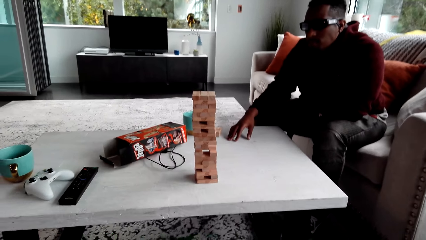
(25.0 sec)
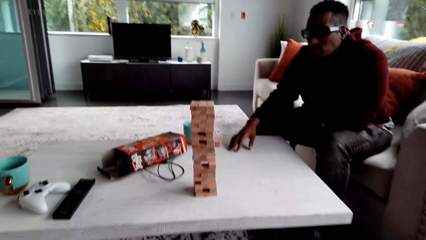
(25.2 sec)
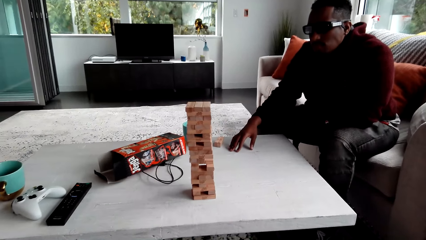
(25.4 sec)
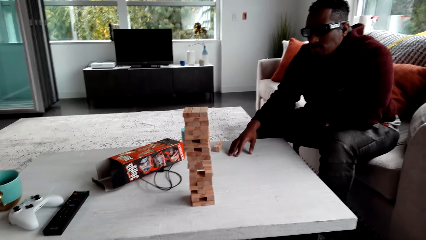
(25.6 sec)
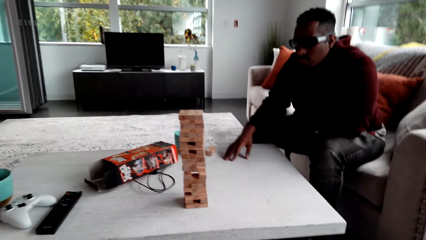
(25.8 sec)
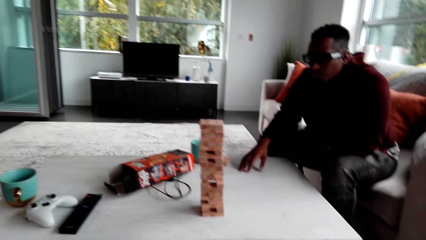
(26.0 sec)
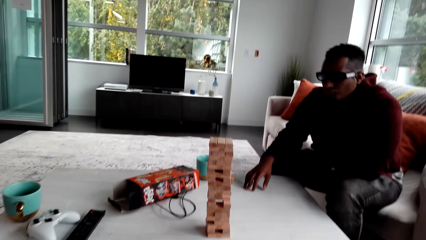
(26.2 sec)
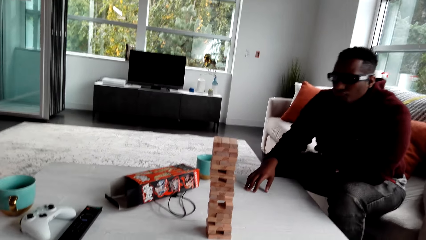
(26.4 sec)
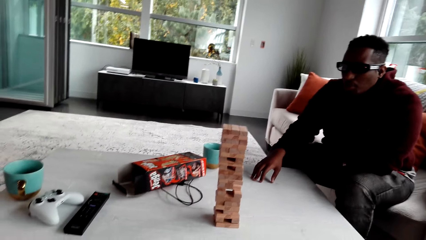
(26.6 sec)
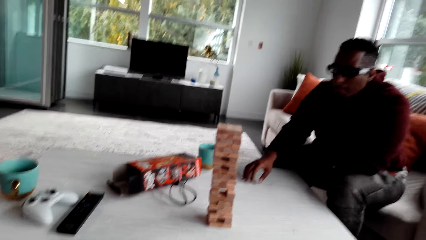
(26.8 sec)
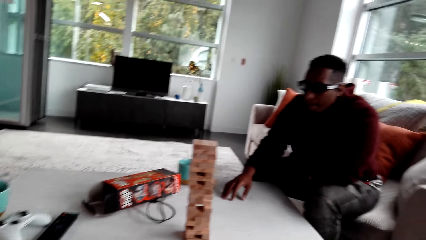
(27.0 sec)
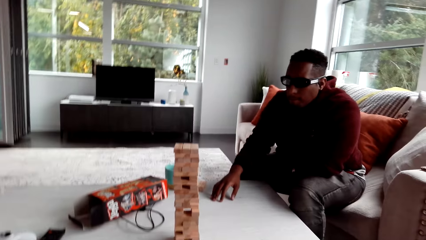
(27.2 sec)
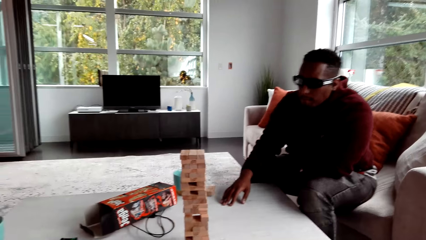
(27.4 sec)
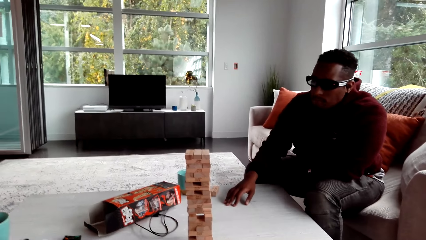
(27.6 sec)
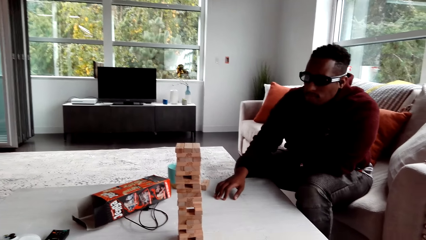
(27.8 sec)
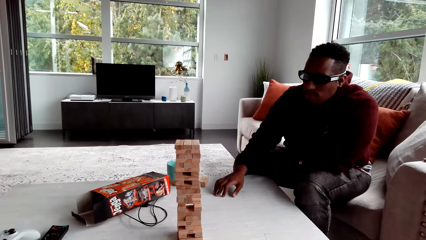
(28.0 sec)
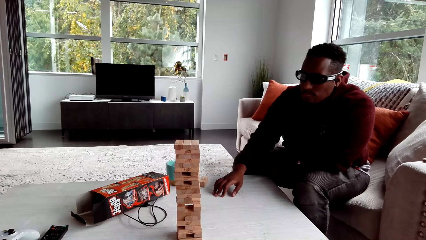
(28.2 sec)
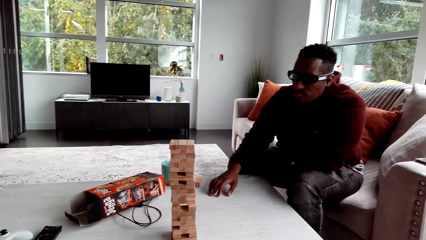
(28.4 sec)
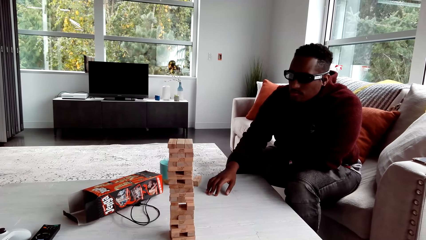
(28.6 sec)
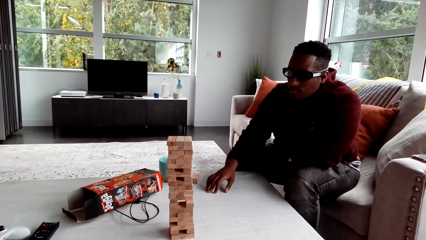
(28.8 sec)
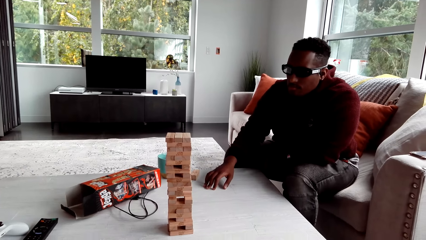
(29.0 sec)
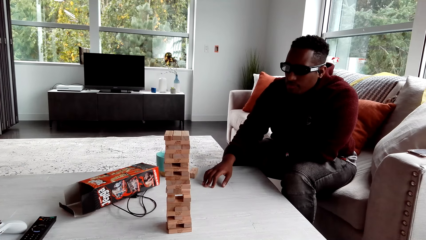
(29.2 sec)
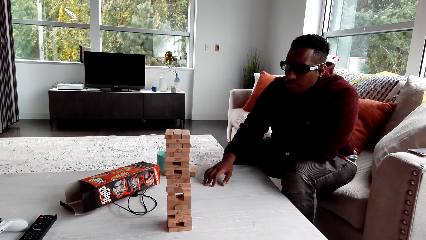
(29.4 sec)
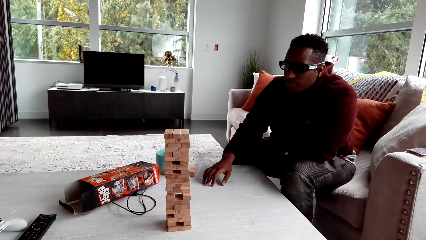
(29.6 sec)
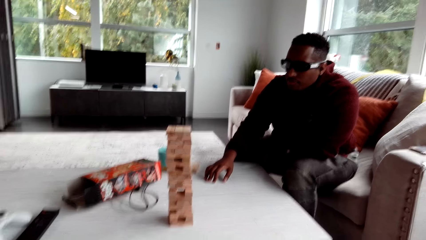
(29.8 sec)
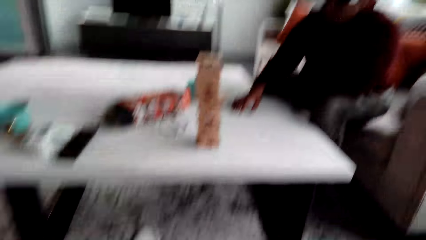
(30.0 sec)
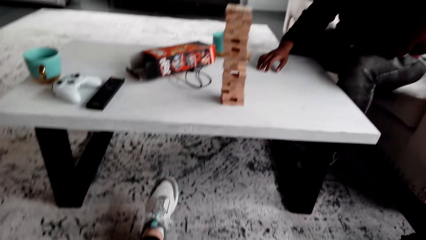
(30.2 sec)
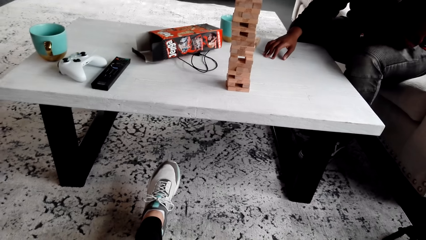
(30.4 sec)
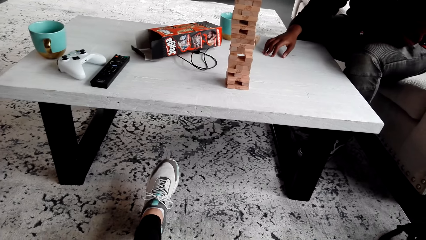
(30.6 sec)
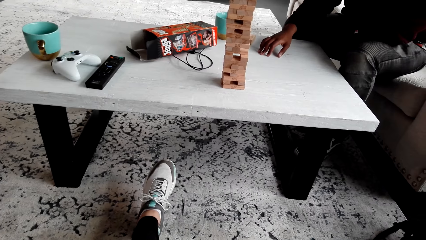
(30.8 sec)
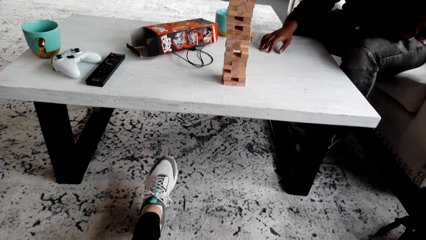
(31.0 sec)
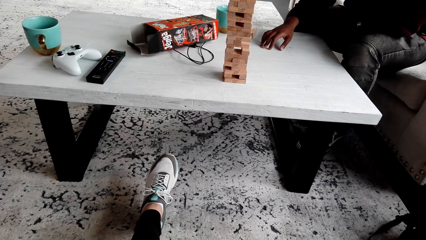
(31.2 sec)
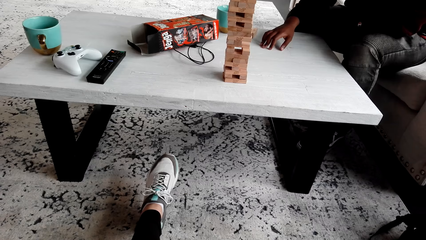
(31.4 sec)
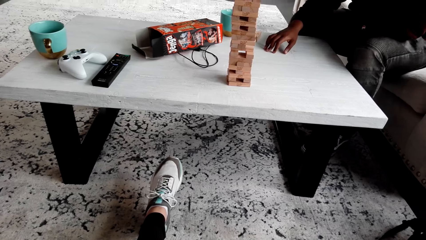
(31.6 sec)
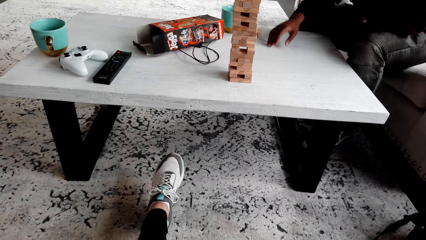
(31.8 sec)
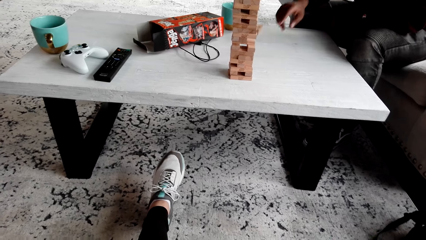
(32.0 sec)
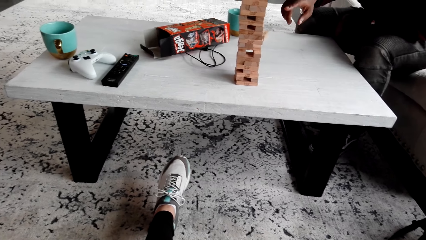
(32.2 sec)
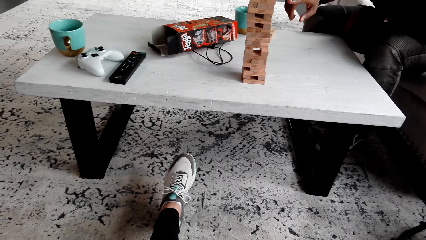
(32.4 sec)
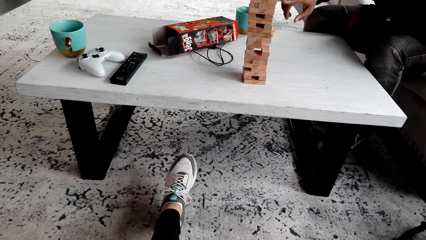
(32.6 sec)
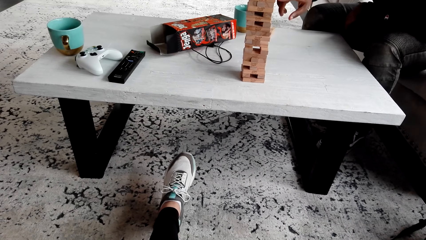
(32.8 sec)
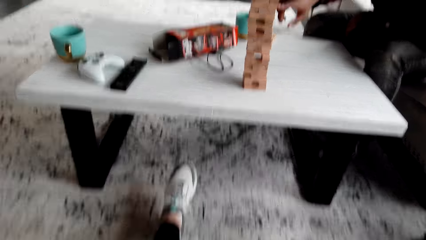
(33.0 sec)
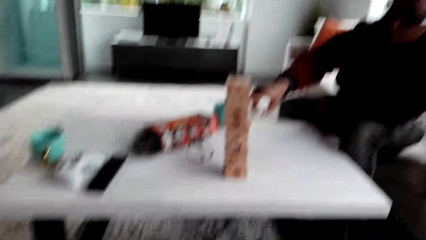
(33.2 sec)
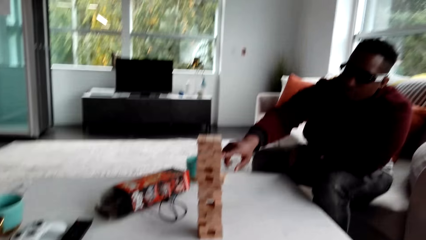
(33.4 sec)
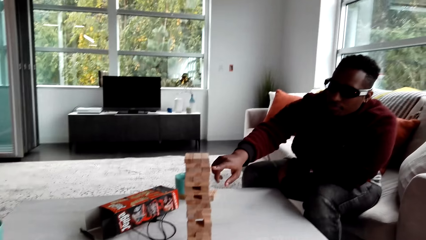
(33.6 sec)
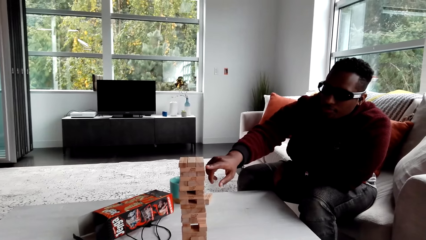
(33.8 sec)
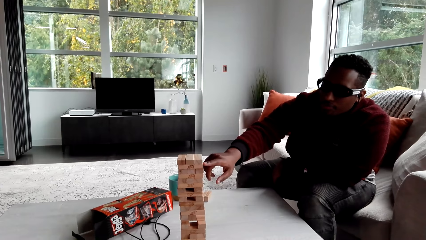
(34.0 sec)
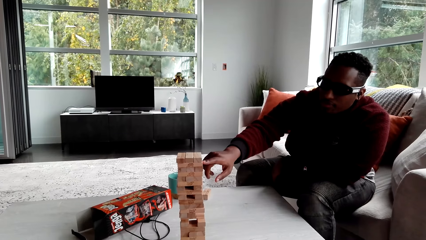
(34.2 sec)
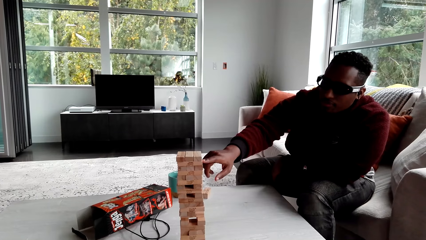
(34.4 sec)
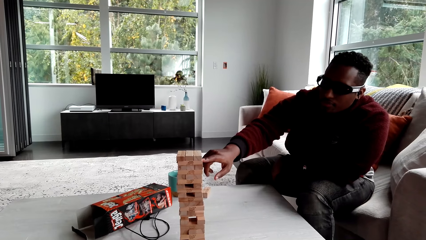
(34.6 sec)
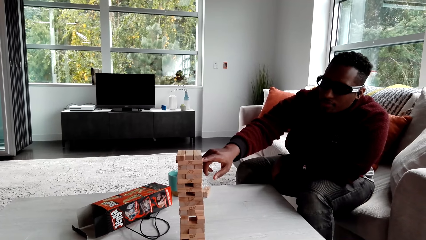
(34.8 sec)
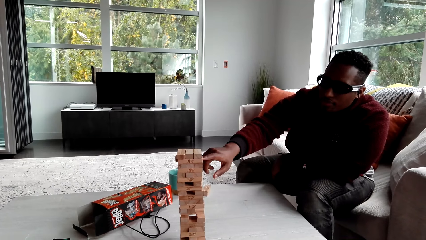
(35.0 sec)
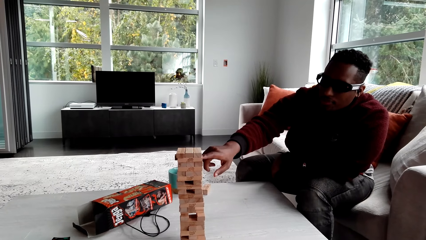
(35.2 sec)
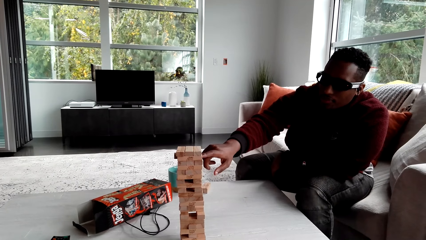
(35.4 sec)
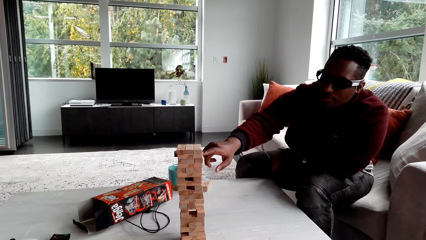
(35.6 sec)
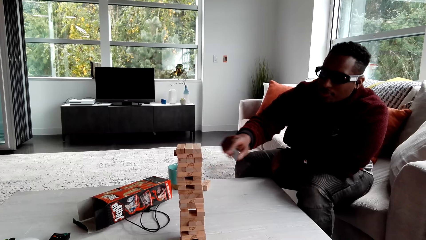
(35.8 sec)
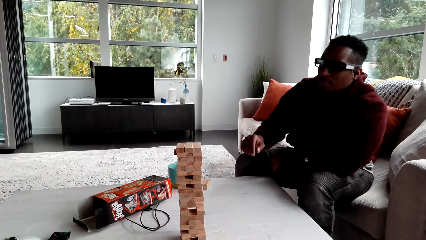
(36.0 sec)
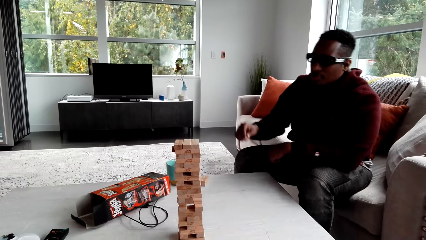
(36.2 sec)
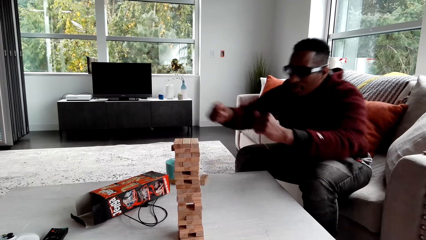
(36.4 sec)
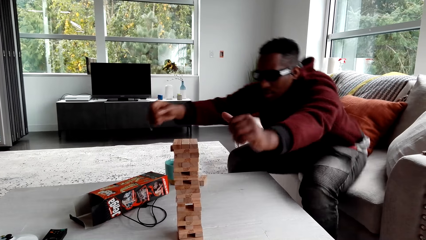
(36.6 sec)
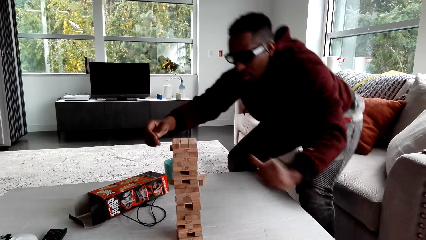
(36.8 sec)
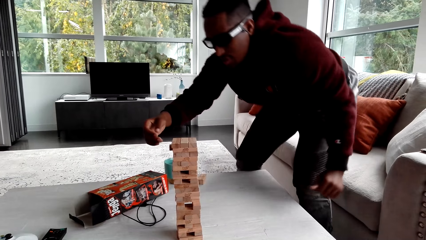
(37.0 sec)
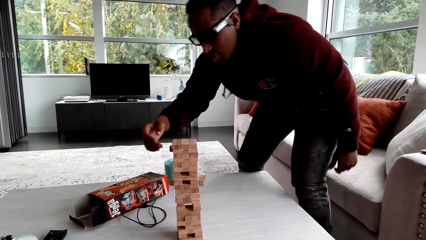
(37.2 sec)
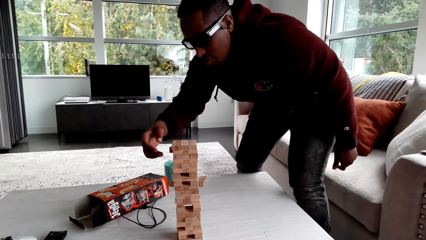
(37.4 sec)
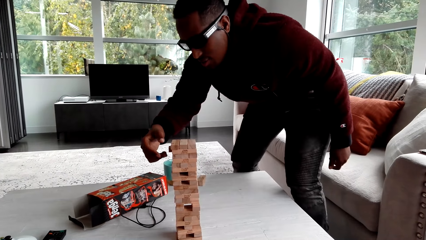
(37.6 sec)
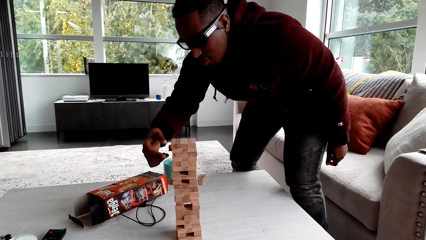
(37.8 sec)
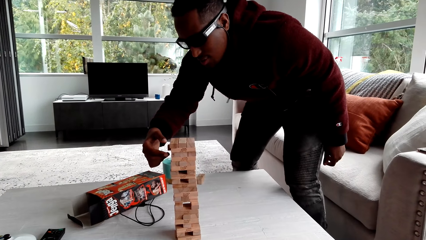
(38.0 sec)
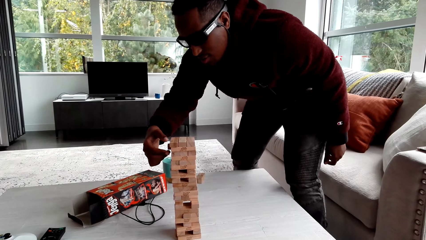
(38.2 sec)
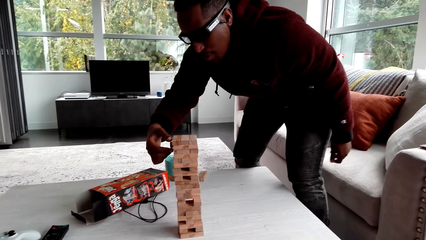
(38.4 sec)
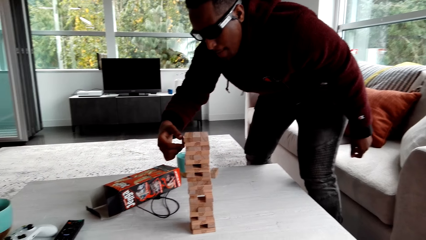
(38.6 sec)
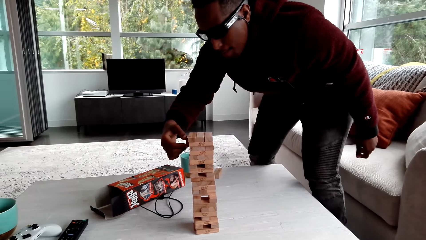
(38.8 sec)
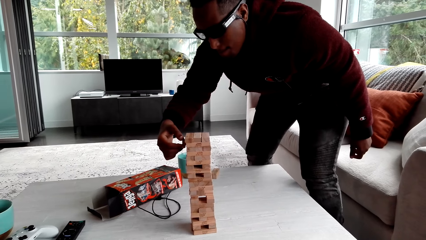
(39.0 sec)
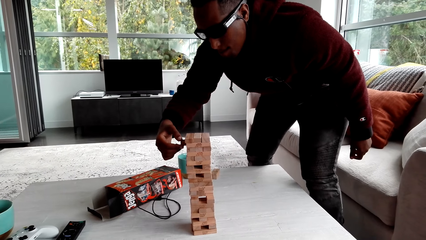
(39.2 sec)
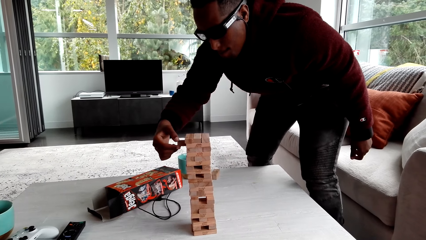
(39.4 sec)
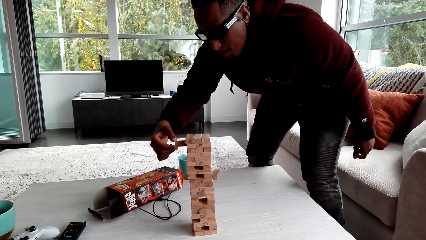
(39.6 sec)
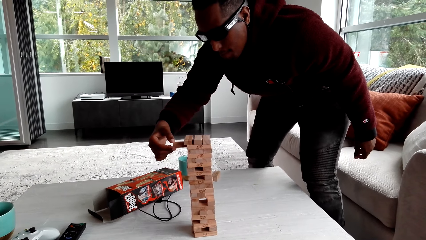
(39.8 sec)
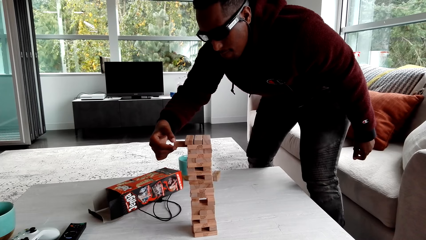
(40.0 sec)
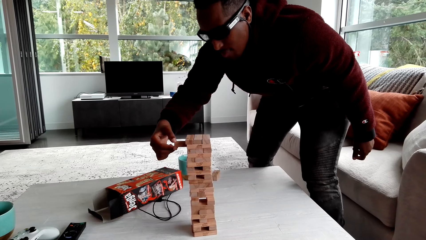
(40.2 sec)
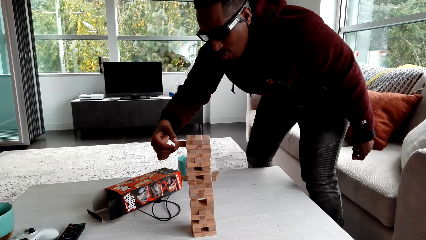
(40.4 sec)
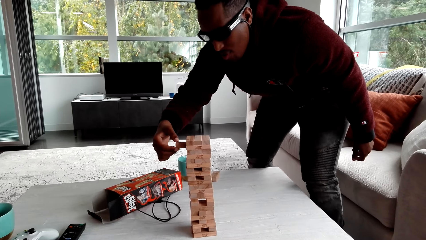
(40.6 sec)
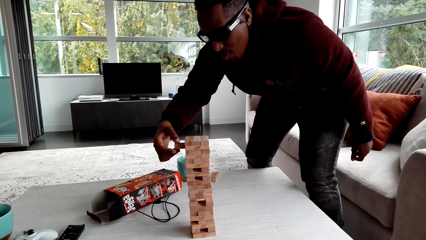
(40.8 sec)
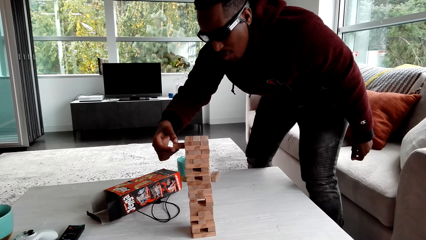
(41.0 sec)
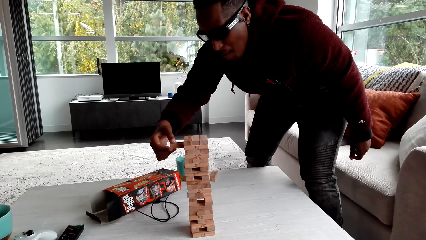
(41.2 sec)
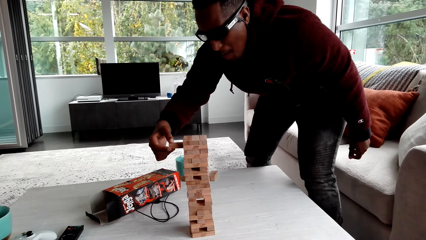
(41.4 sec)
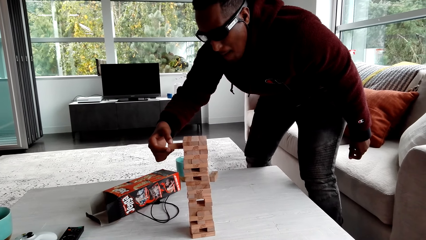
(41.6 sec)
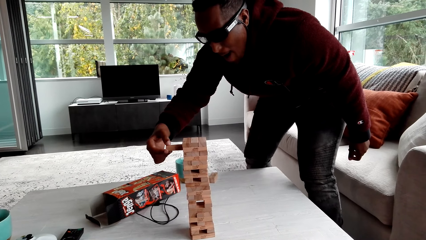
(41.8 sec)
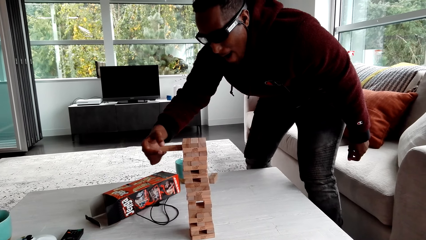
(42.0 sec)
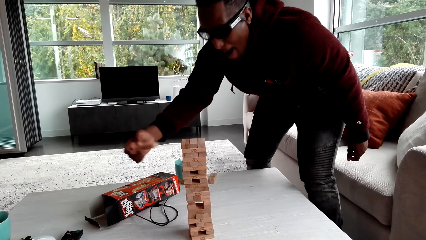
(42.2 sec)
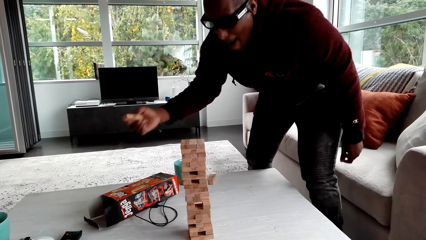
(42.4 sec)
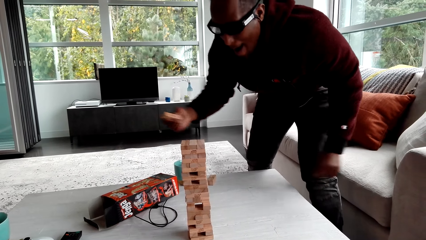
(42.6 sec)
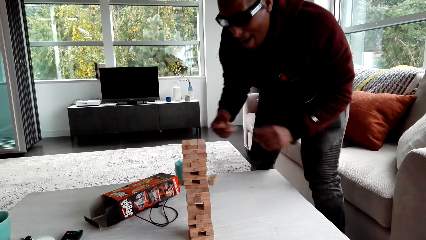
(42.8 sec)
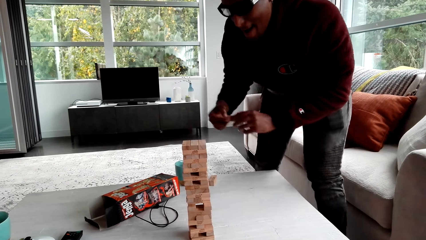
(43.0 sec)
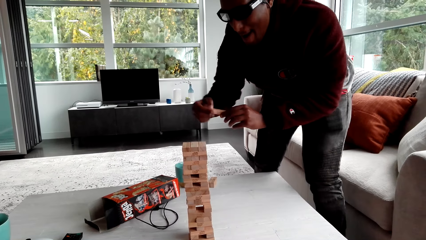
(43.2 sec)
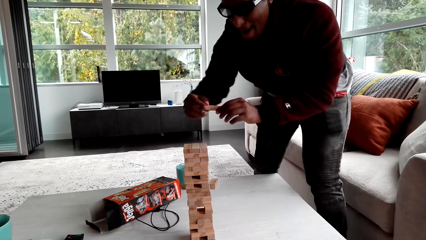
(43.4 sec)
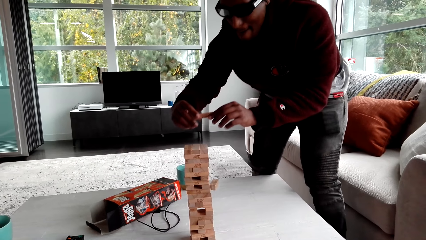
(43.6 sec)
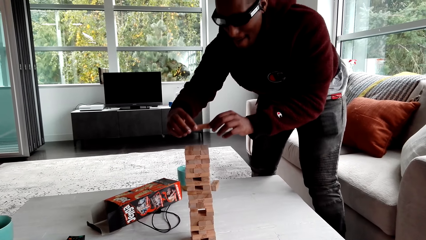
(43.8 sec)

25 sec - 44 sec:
The camera wearer points a finger. They dialogue with the person. They look around. They look around again. The person plays Jenga. The person removes a Jenga block, stands up and removes a Jenga block. The camera wearer yells.
